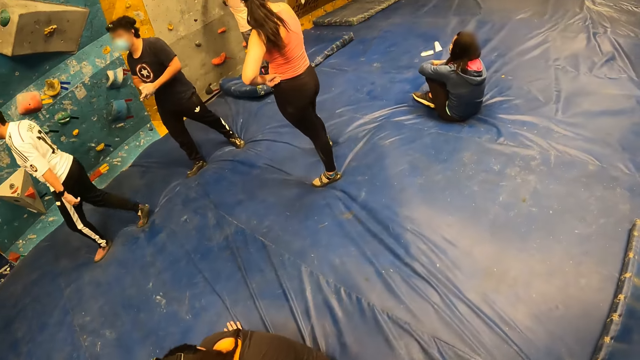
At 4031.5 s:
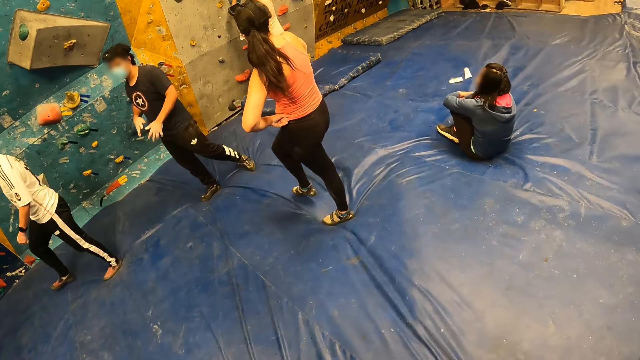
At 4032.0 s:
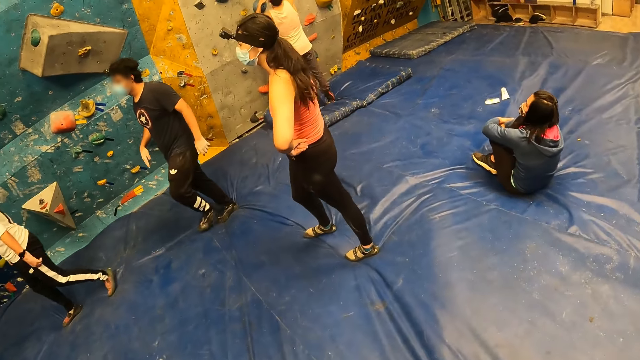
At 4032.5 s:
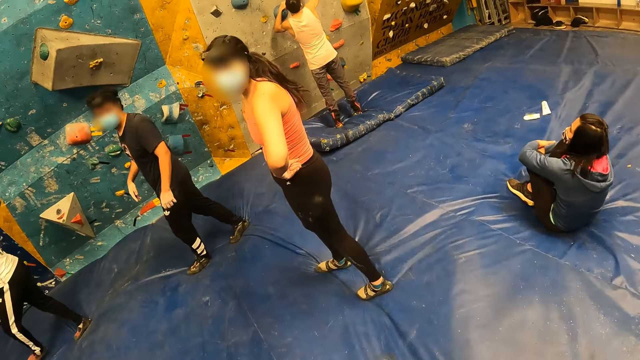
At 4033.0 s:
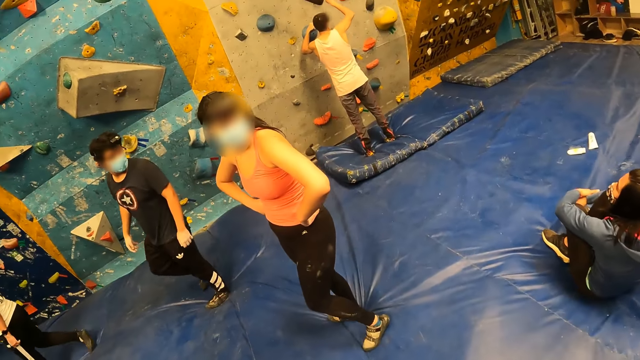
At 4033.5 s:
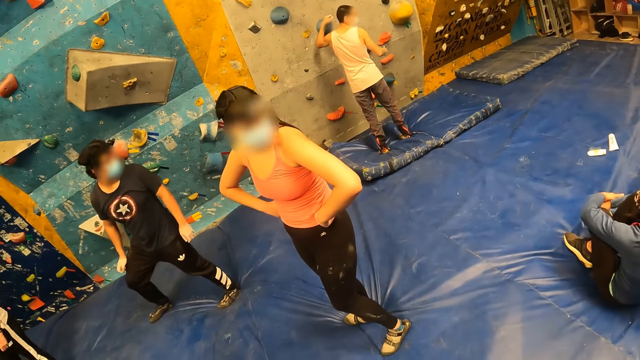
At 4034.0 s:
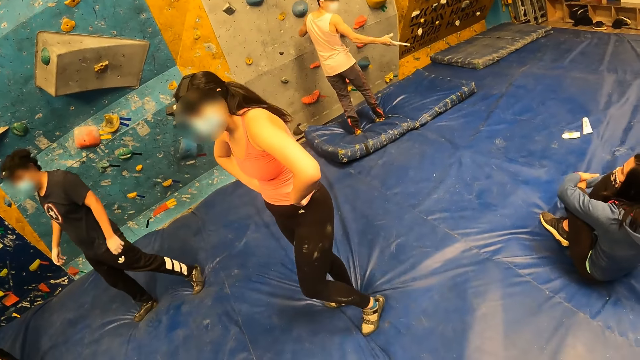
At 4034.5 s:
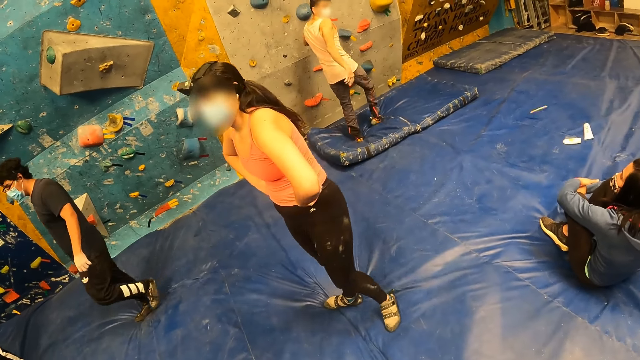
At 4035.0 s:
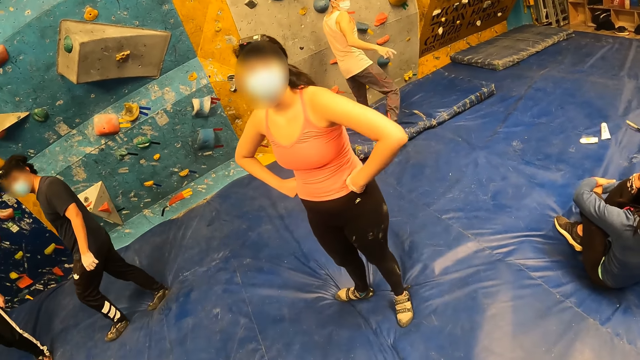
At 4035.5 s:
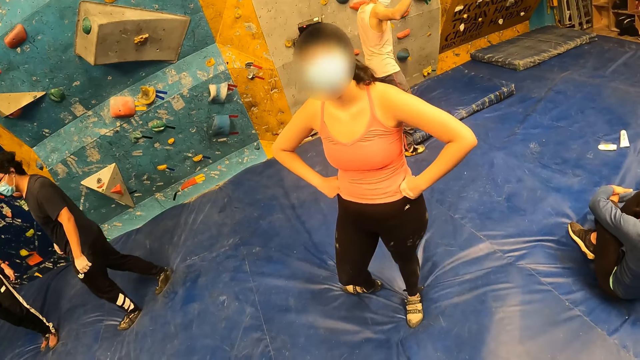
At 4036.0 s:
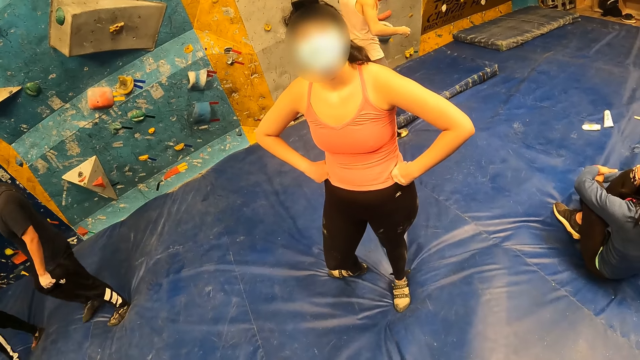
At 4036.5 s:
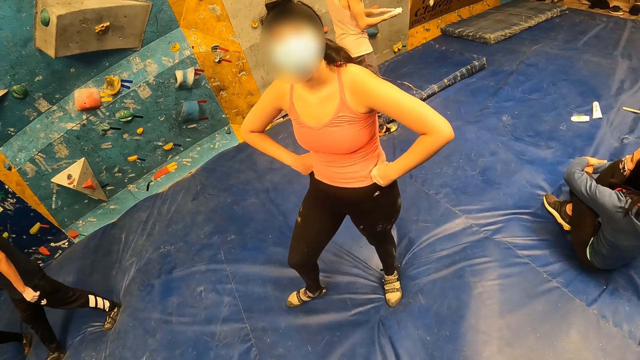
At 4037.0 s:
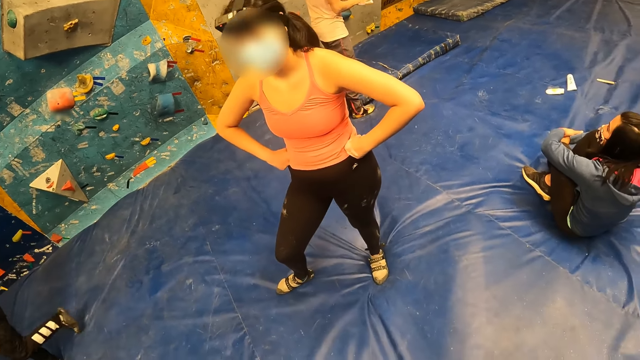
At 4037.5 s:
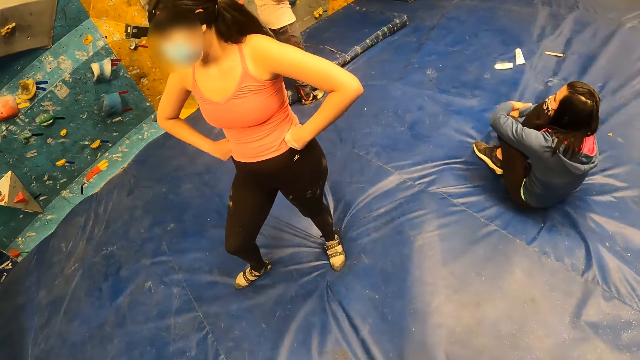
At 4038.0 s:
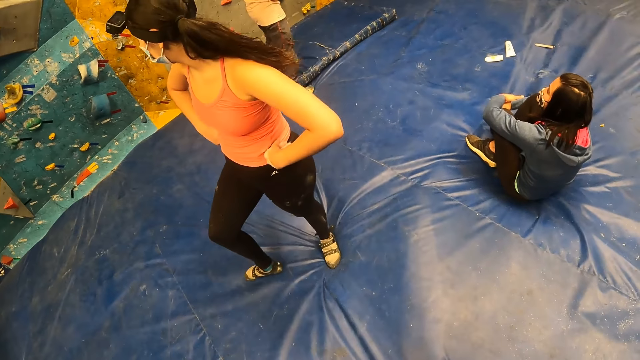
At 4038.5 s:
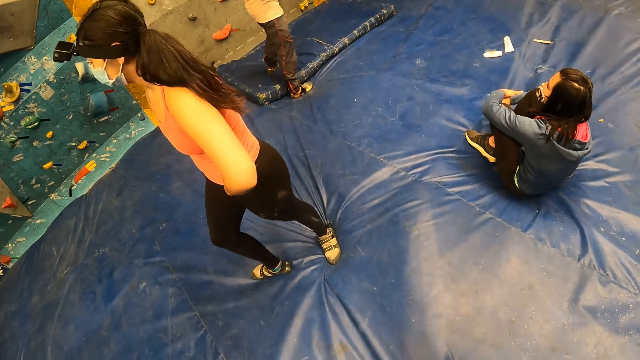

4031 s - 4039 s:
A man holds a climbing hold on a bouldering wall with his right hand. The man throws a stick on the crash pad with his right hand.

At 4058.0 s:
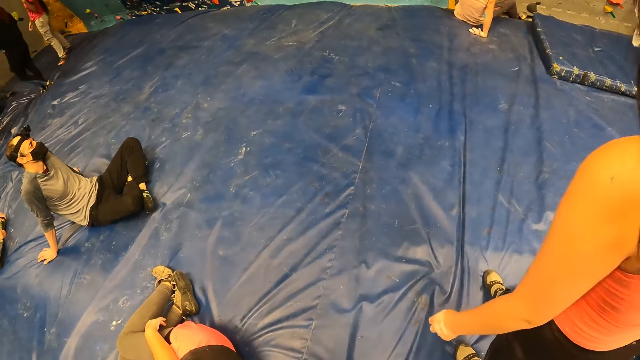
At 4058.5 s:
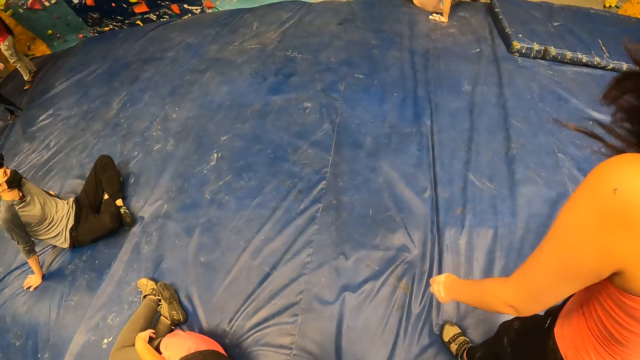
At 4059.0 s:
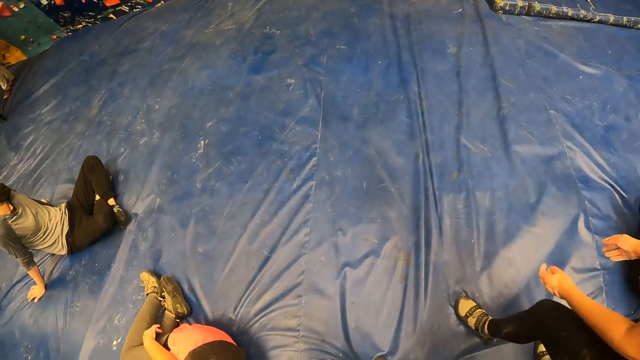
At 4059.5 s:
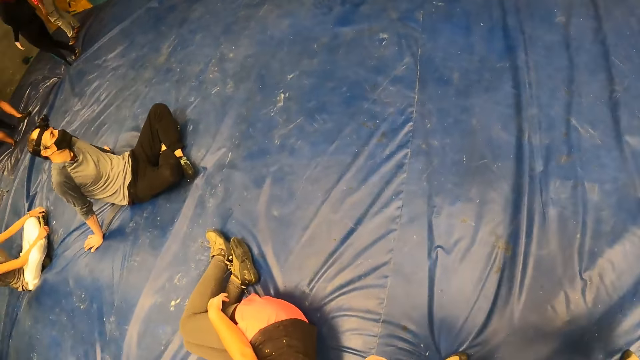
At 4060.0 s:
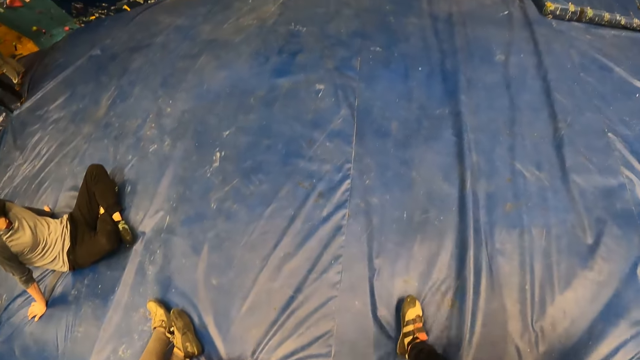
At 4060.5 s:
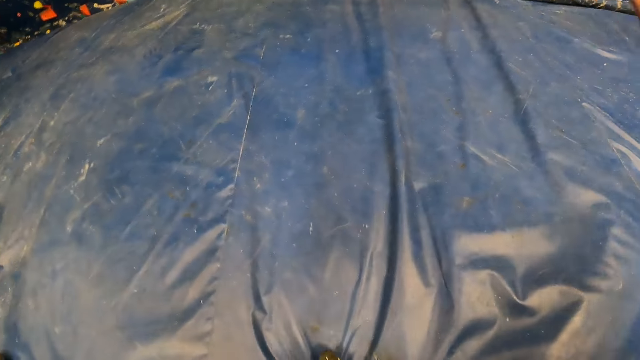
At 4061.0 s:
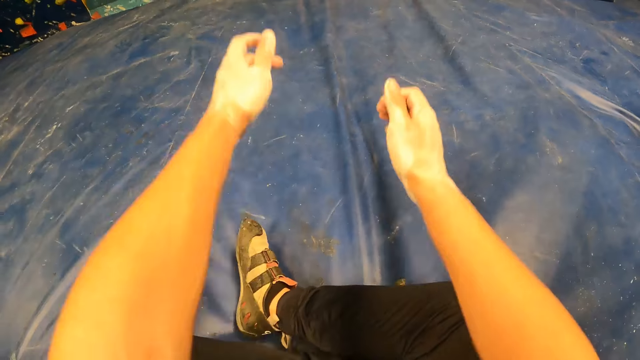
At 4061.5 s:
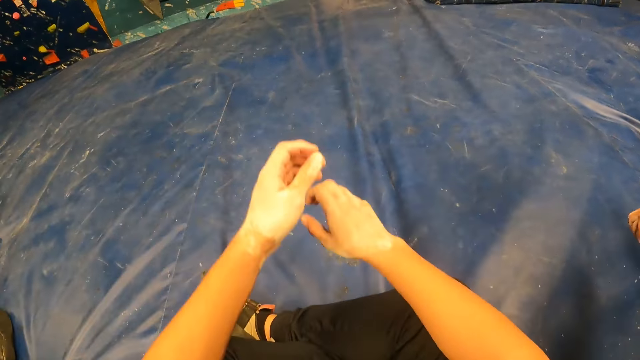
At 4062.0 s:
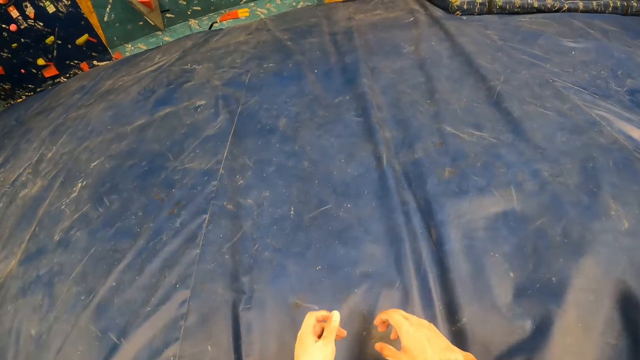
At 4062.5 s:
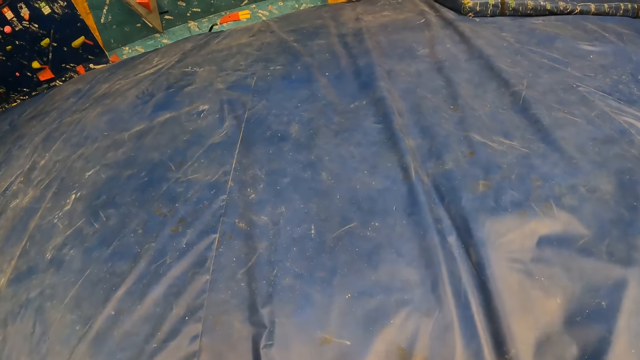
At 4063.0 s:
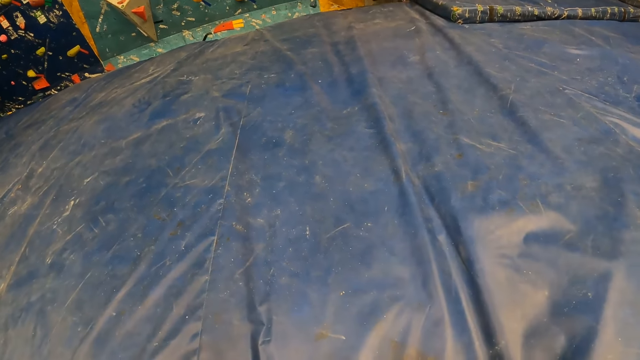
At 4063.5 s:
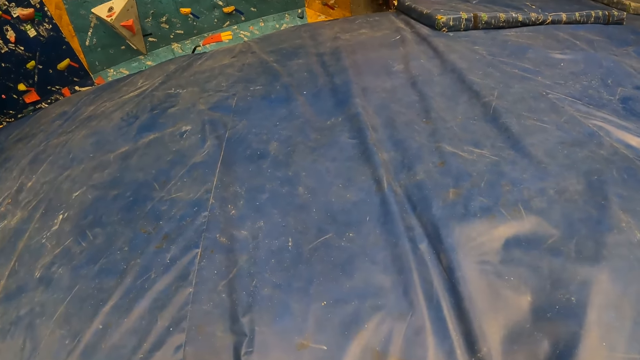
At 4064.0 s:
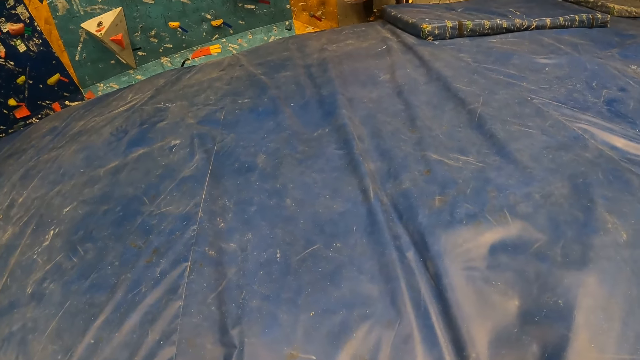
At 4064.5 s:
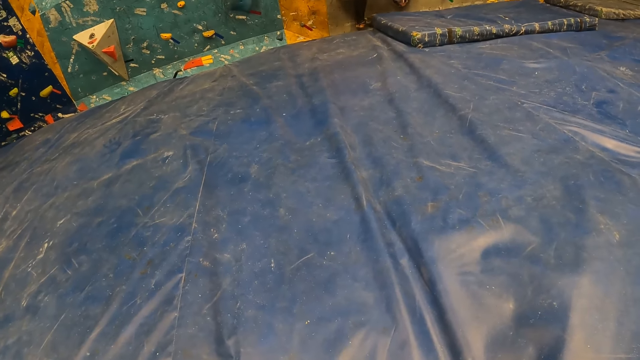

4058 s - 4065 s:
The camera wearer bounces on the floor.

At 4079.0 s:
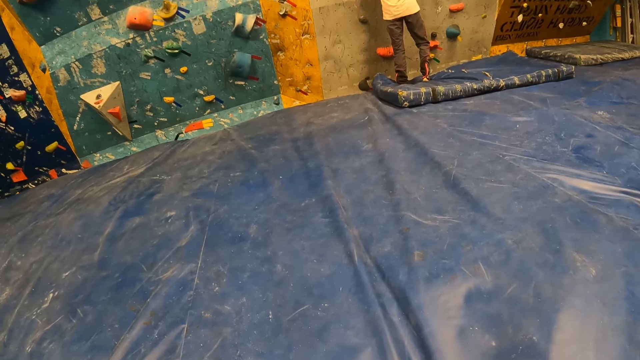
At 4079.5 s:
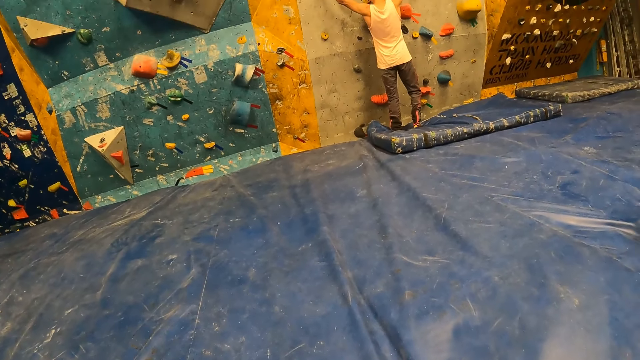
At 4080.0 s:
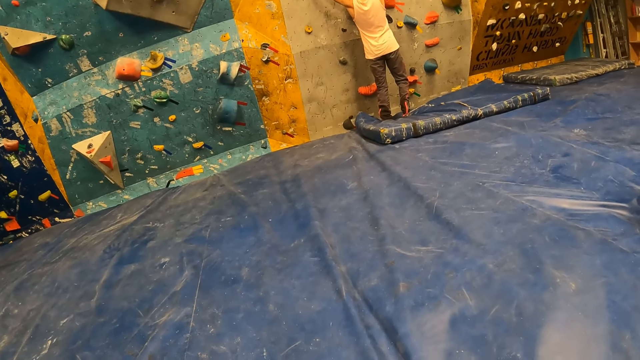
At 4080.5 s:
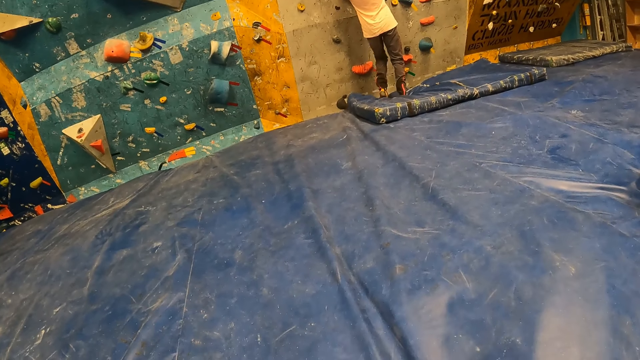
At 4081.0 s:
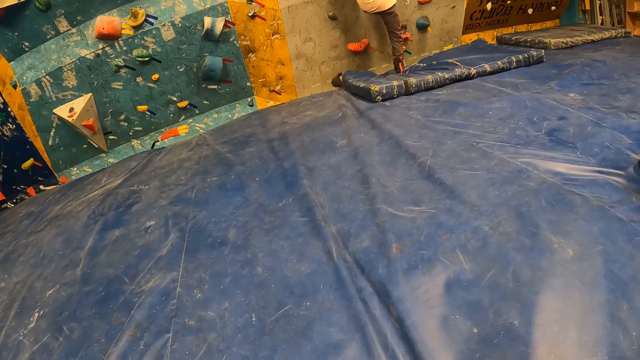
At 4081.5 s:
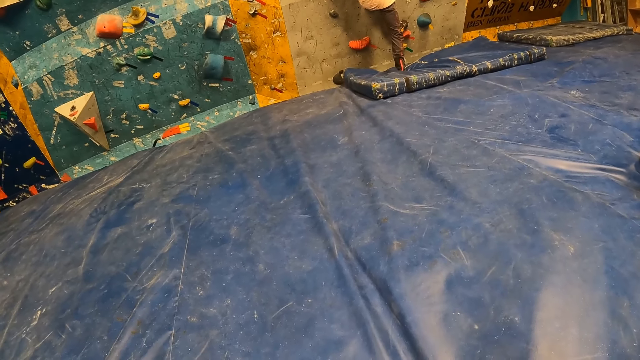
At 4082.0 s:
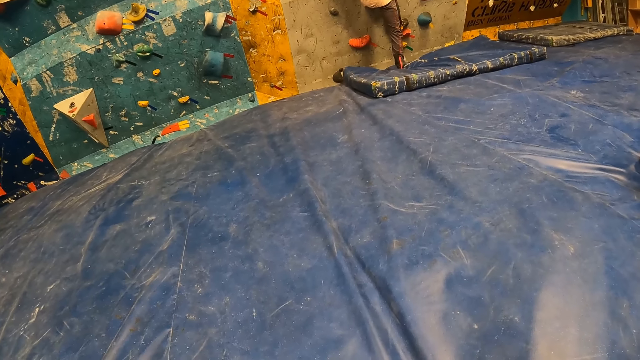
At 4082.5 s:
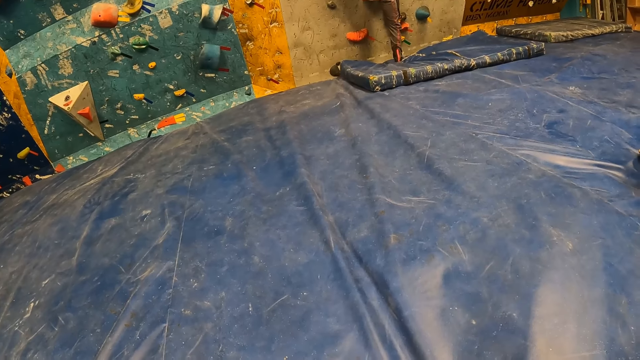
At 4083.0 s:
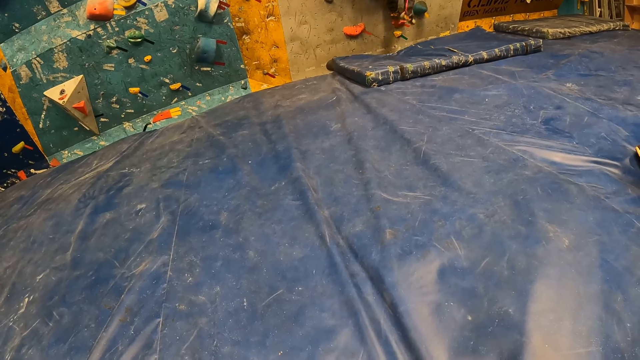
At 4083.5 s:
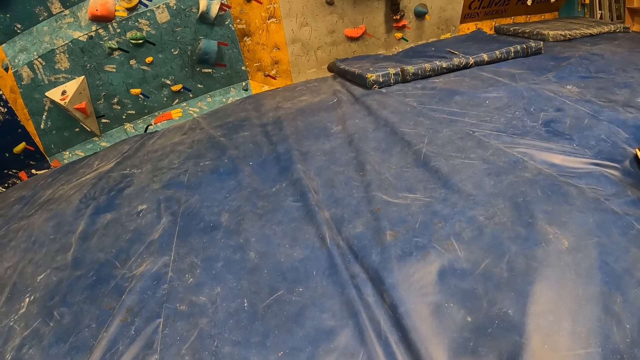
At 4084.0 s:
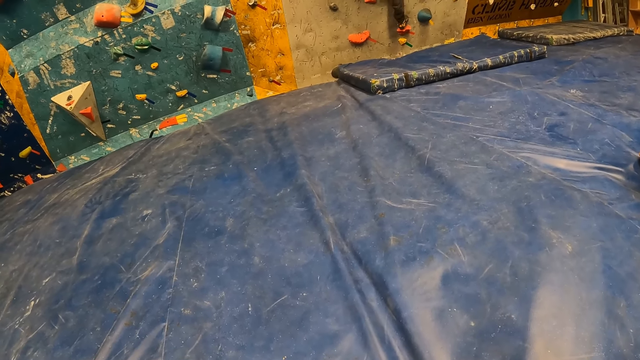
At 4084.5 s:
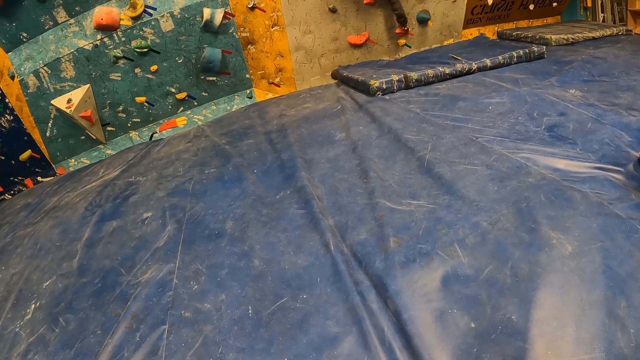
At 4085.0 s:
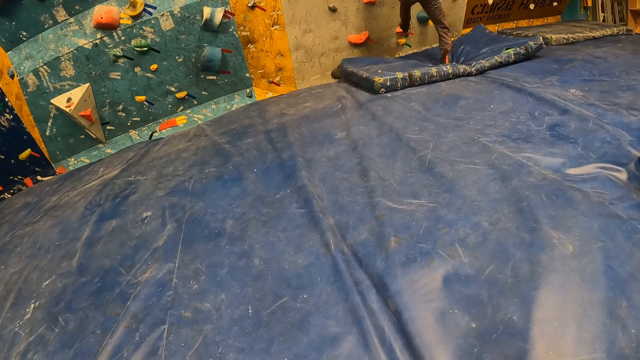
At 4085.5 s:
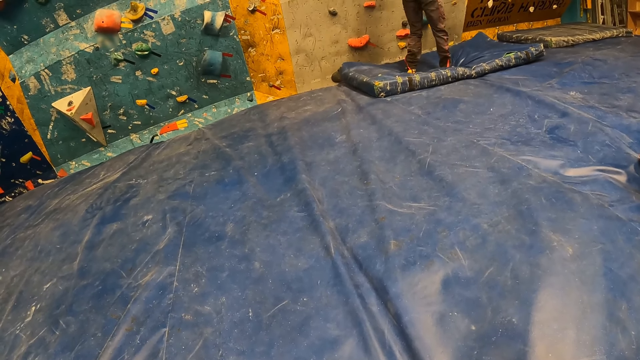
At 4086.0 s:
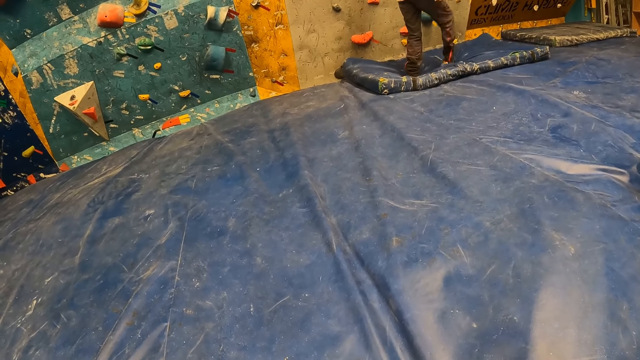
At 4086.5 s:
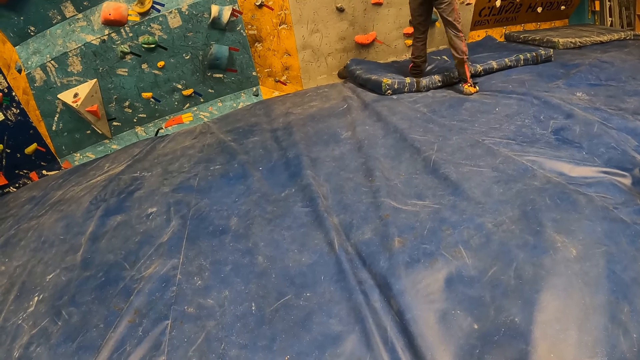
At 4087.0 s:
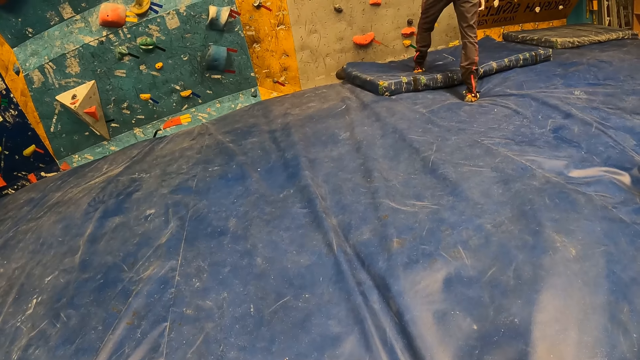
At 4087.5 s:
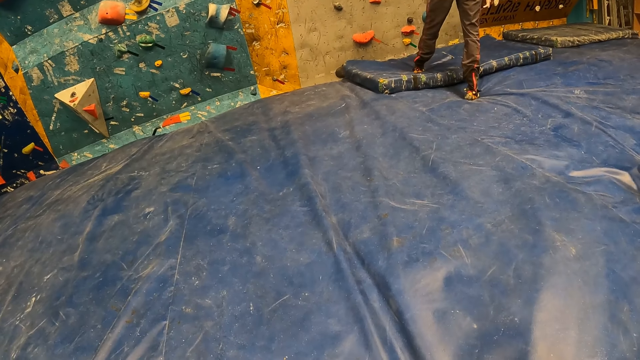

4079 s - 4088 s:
A man climbs a bouldering wall with both hands. The man falls on the bouldering mat. The man climbs down the bouldering wall.
